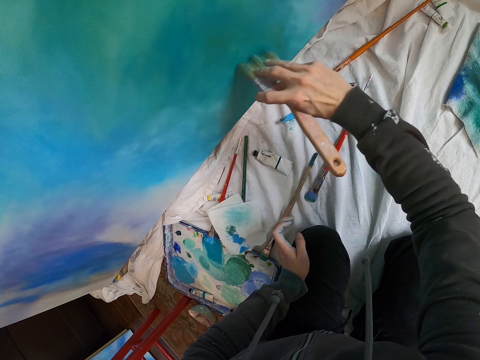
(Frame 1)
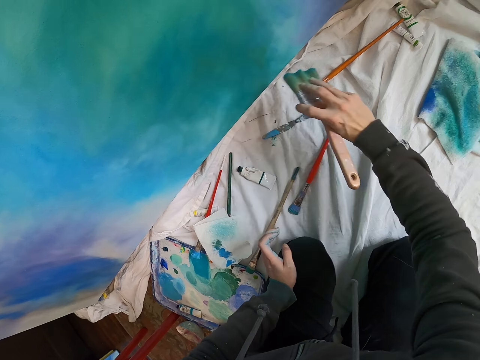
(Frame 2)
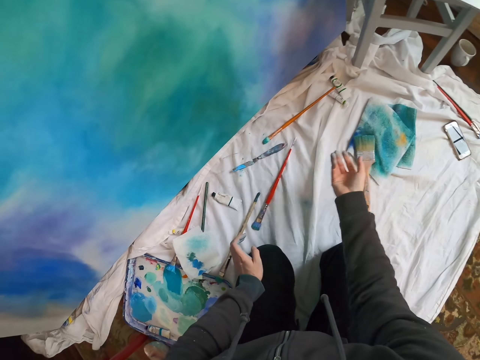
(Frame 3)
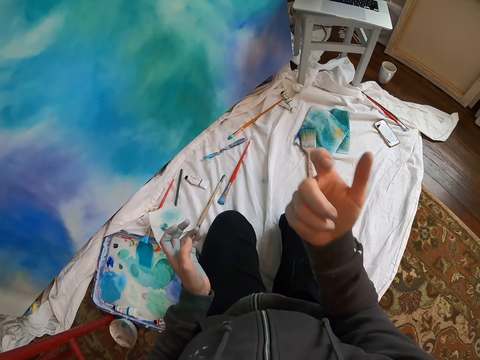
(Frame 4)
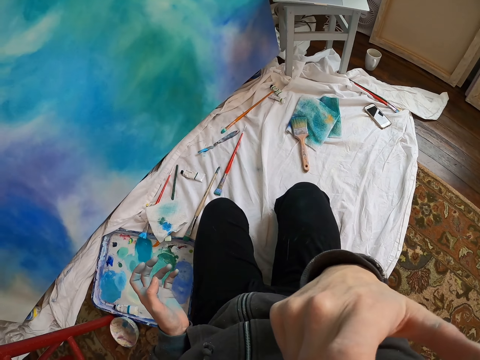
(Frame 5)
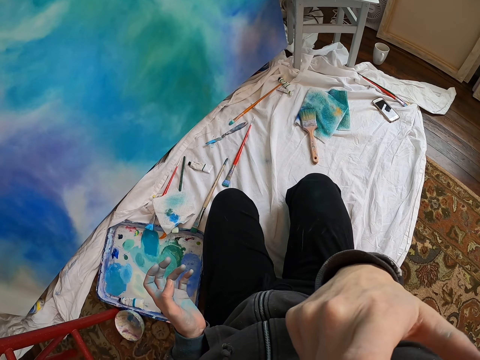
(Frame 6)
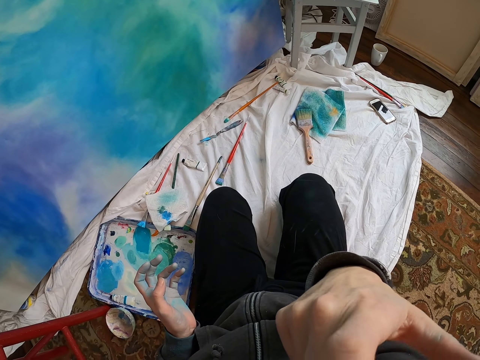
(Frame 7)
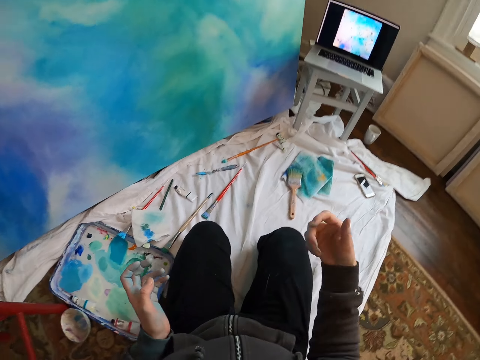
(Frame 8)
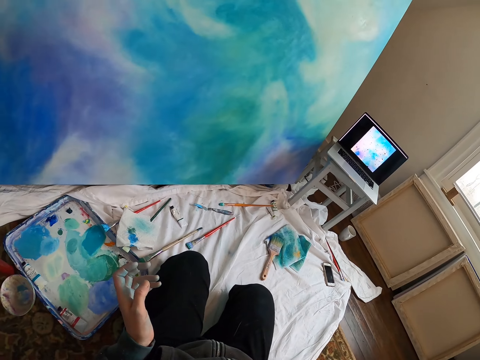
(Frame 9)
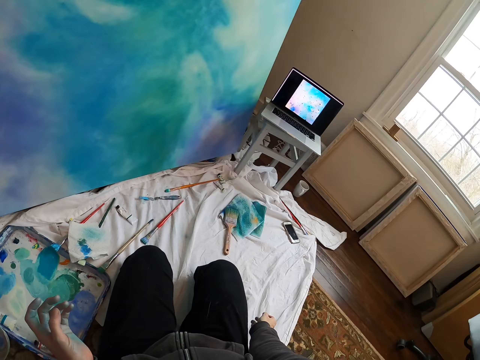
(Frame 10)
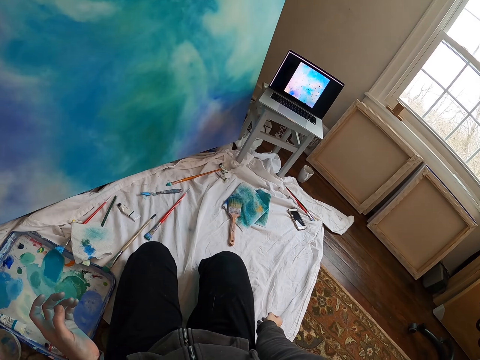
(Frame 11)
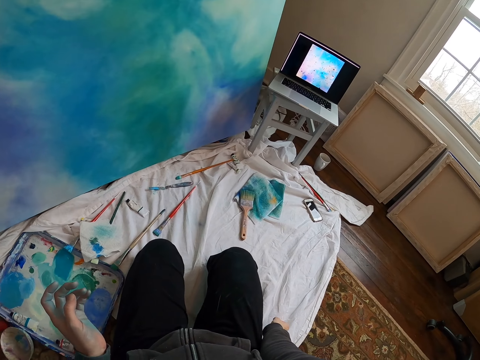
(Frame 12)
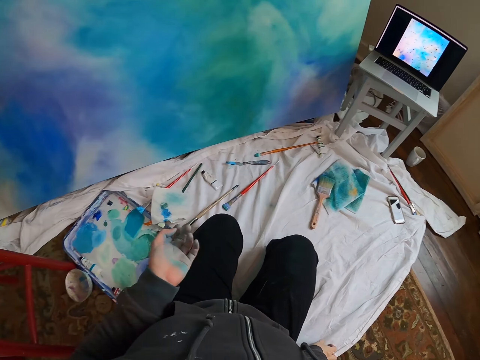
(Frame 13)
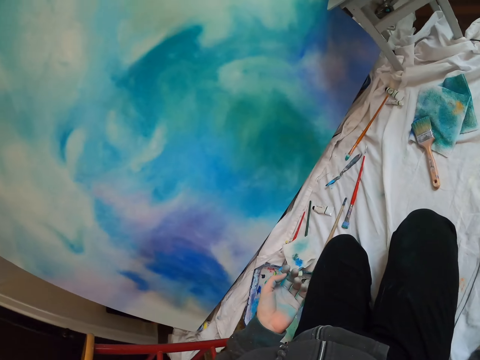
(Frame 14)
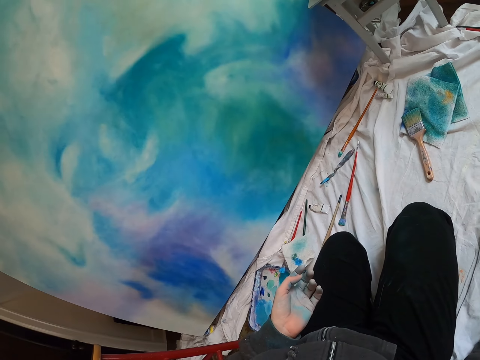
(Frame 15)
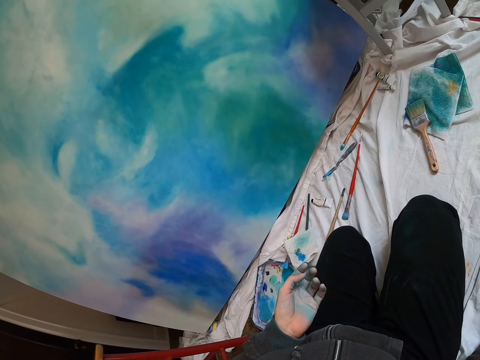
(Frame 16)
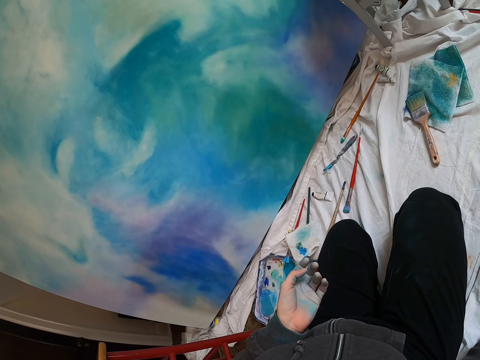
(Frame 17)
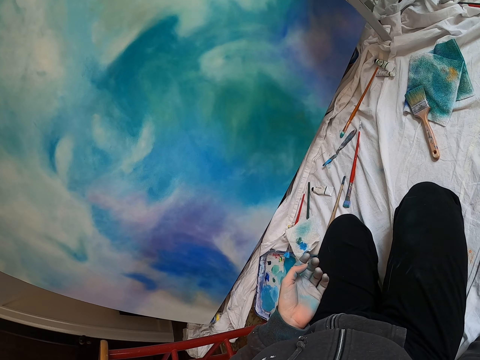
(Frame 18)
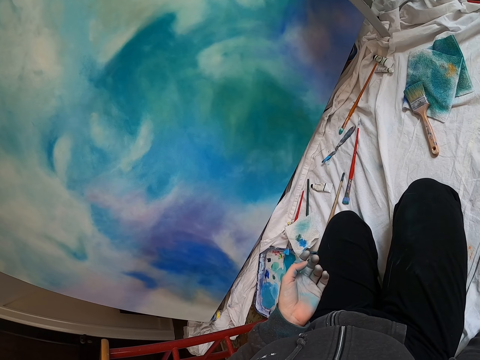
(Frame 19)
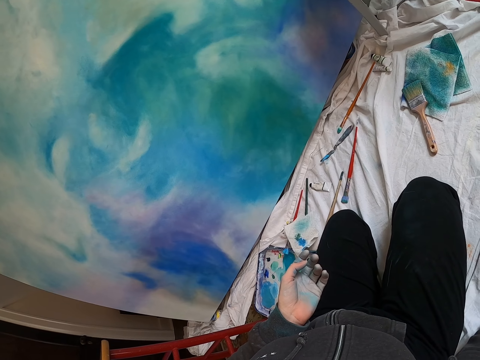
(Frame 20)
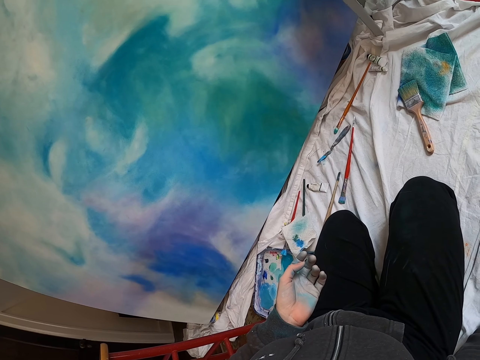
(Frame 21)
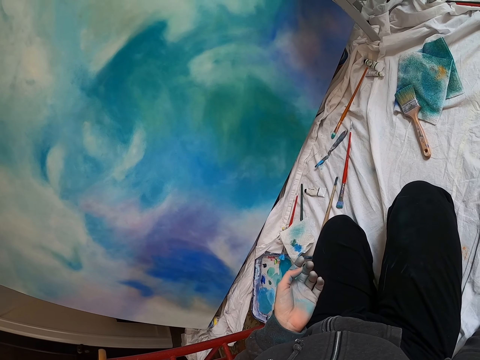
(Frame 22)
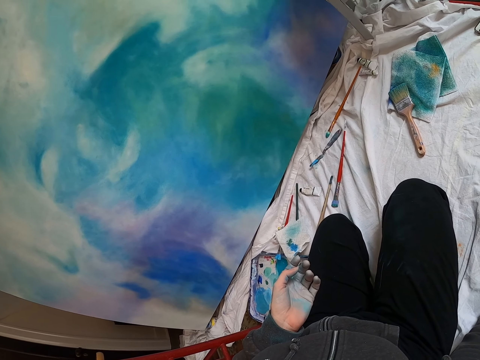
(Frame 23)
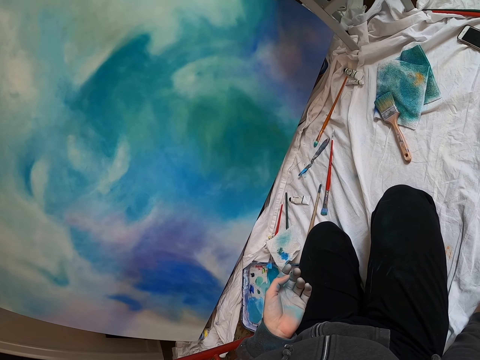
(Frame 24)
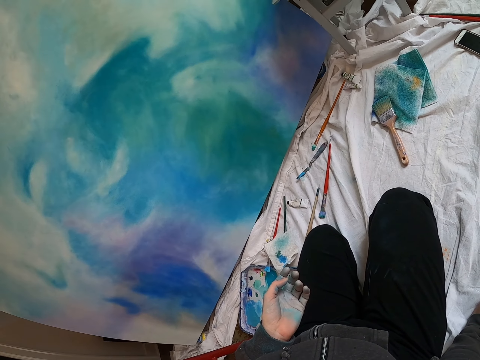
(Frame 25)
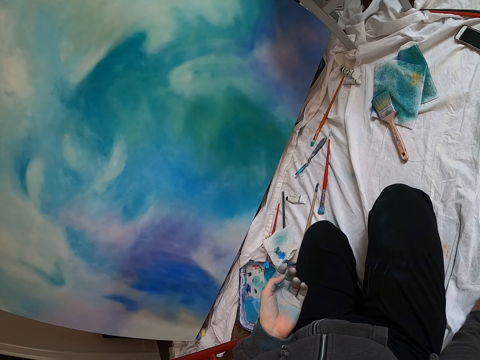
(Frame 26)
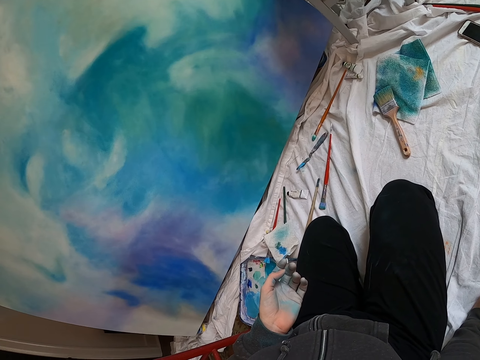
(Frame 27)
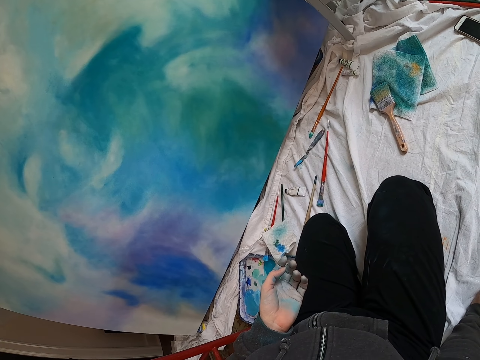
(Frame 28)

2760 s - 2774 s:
The camera wearer places the paint brush down. They raise the hand. They do something. They lower the hand. They look around.

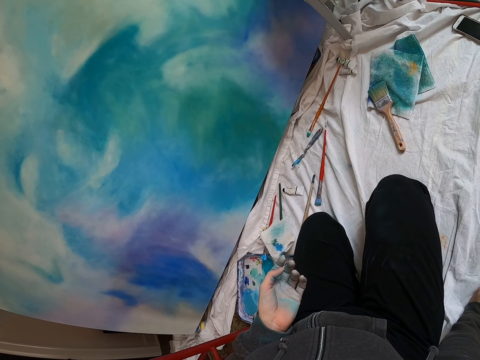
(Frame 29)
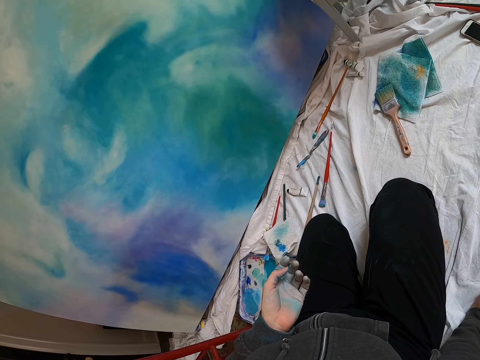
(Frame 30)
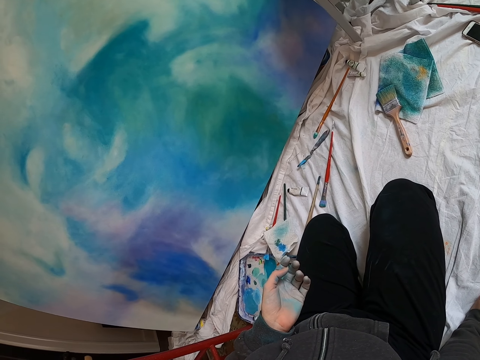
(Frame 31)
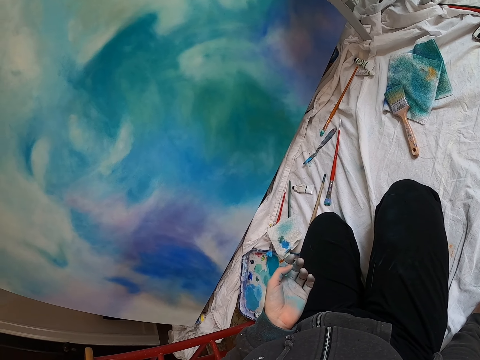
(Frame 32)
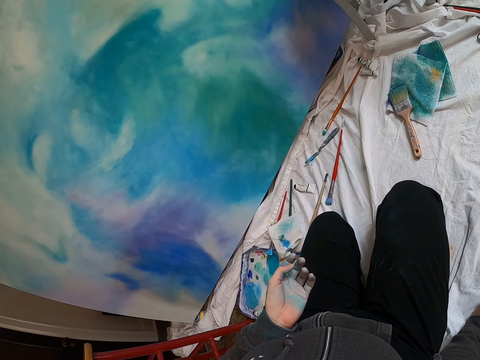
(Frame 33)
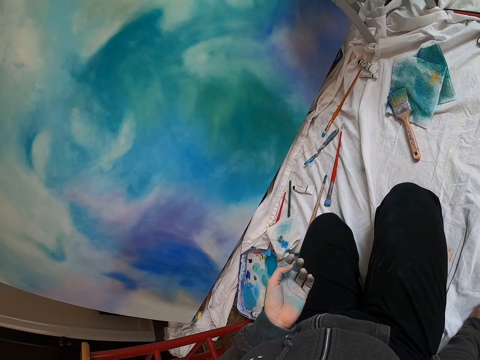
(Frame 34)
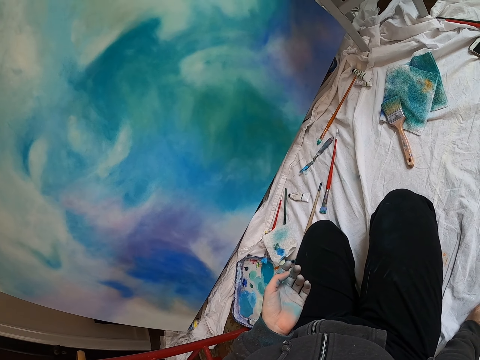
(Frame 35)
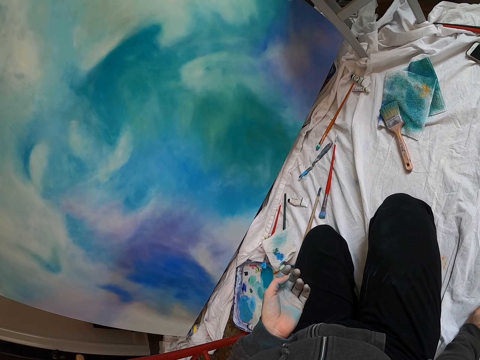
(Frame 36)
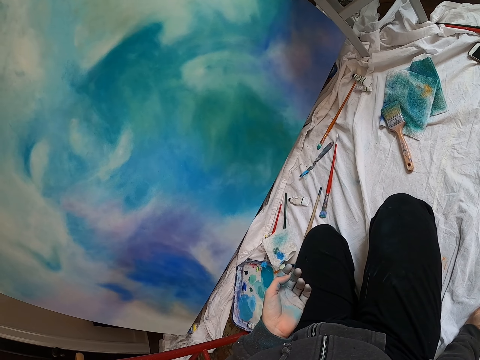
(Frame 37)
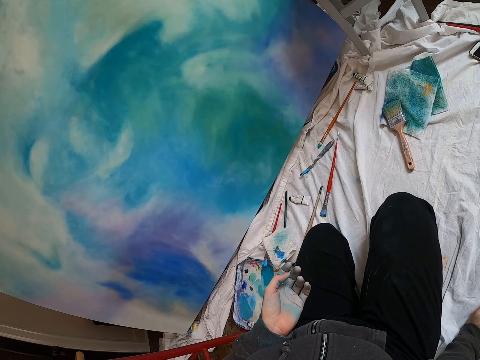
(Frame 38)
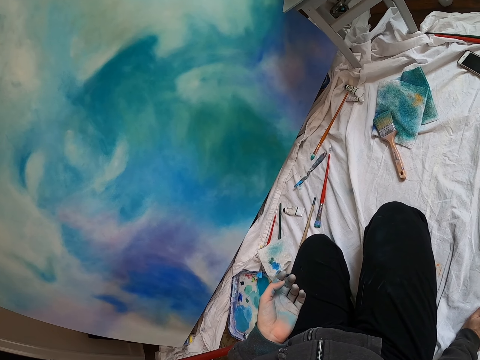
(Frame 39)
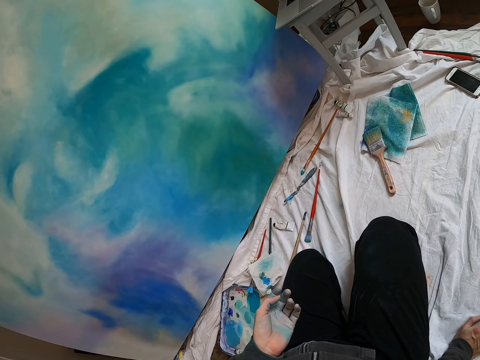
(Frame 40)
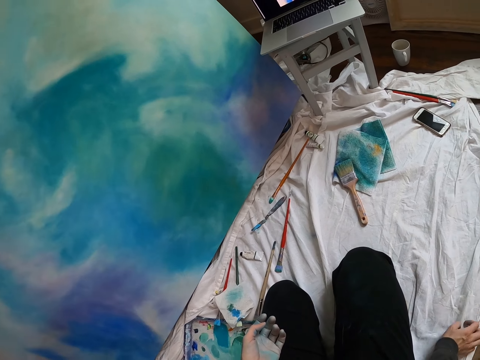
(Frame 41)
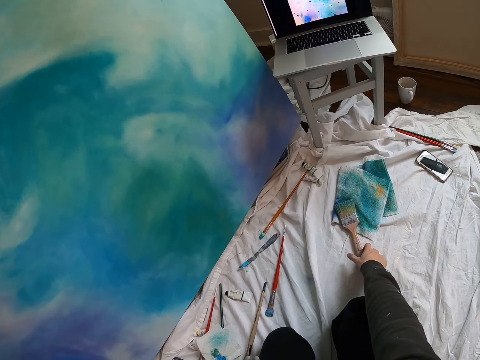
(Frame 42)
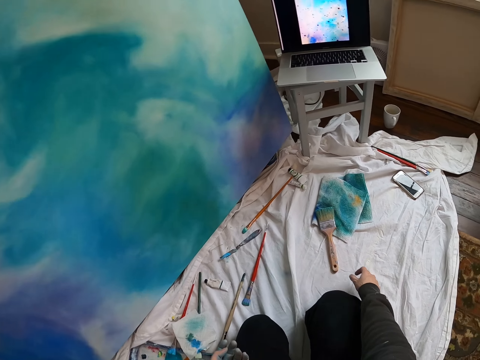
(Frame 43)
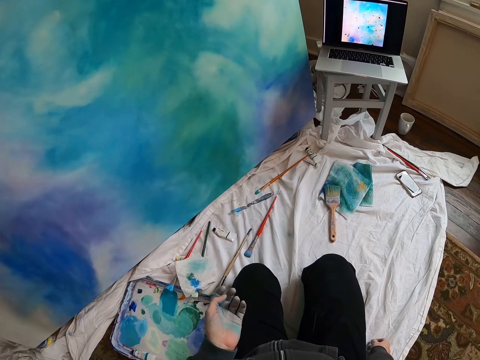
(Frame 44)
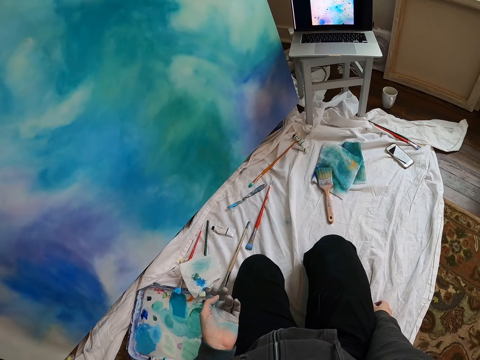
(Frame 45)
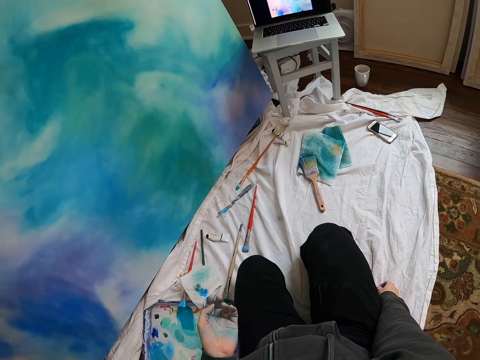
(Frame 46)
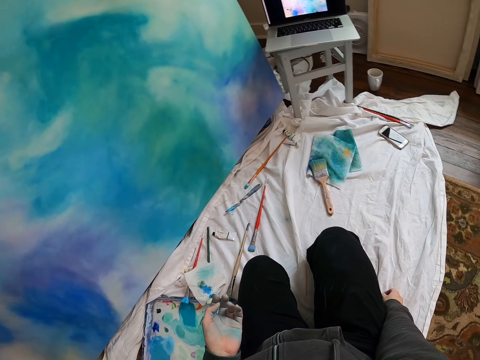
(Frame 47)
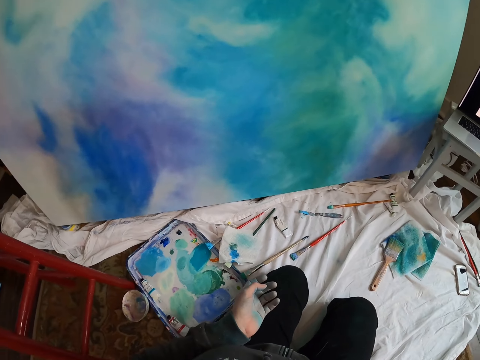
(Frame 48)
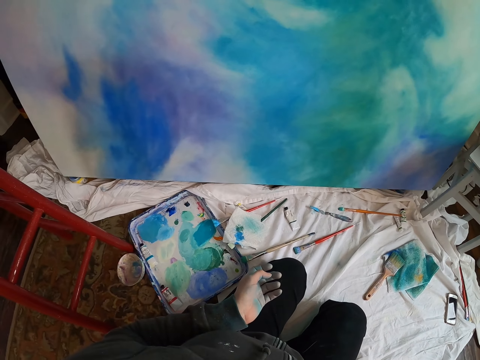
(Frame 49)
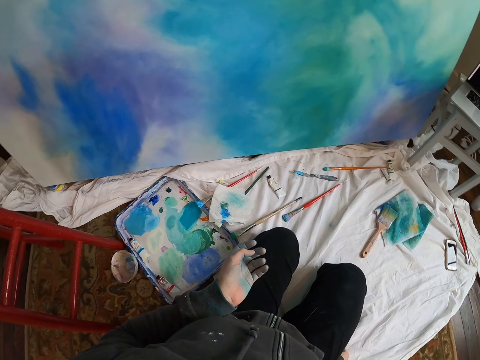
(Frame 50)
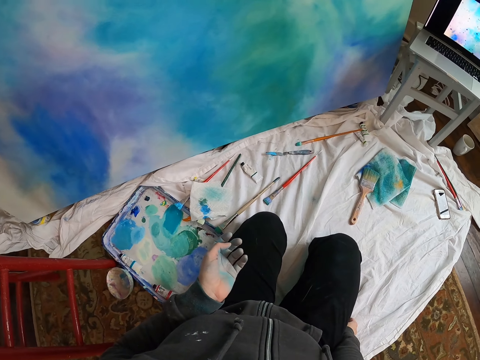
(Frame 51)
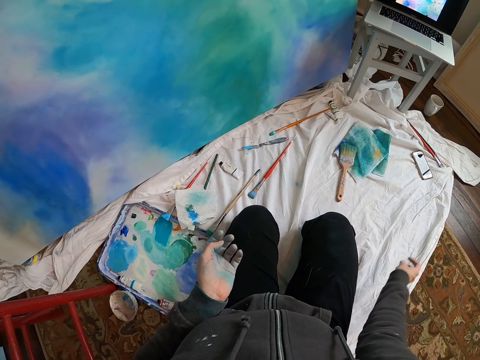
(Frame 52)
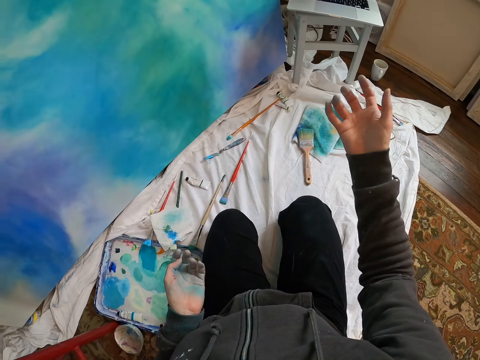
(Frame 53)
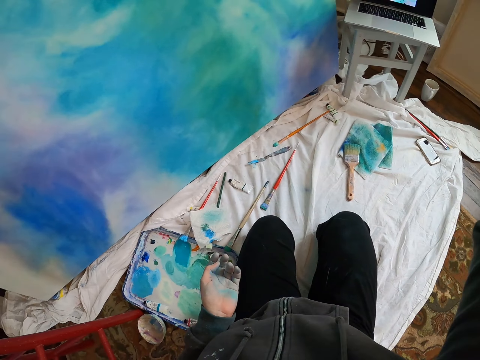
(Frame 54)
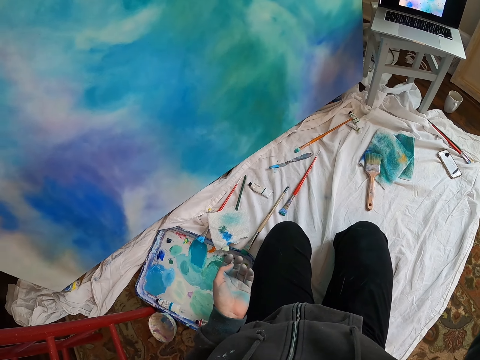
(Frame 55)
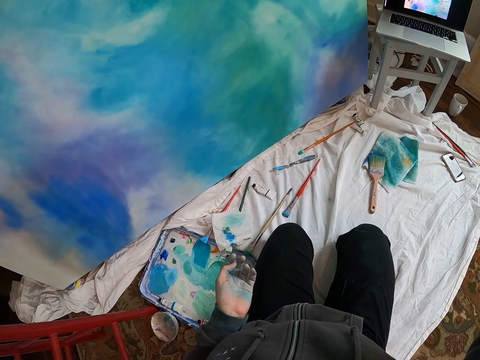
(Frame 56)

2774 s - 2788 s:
The camera wearer holds the brush and looks around. They raise the hand and look around.
